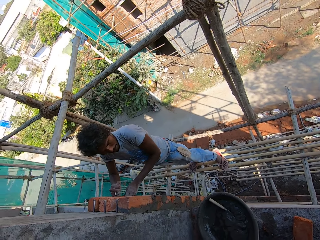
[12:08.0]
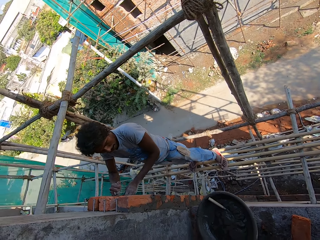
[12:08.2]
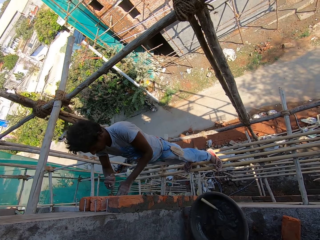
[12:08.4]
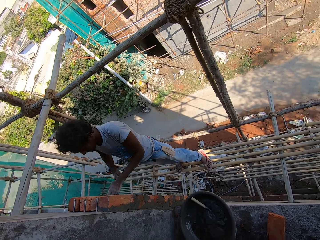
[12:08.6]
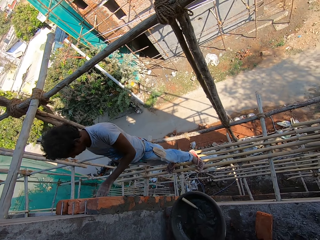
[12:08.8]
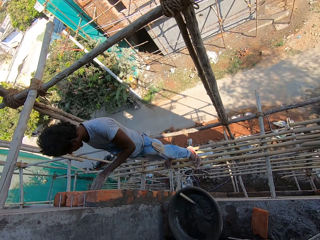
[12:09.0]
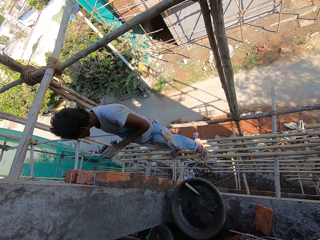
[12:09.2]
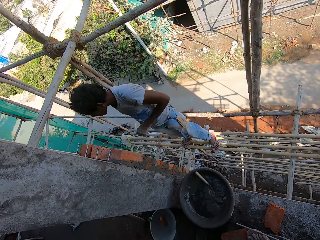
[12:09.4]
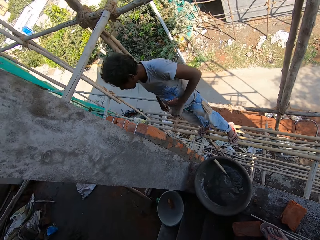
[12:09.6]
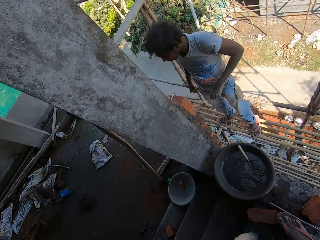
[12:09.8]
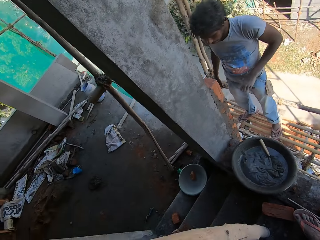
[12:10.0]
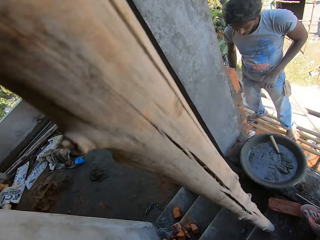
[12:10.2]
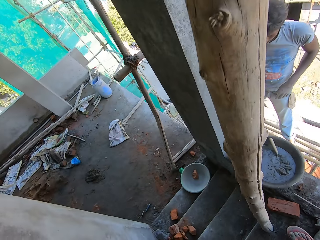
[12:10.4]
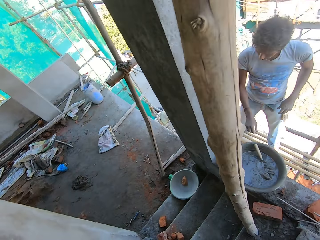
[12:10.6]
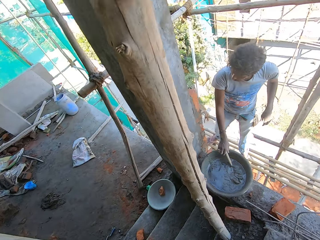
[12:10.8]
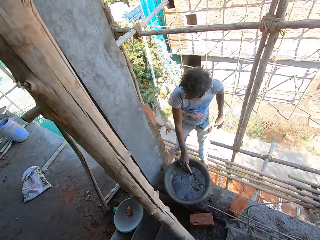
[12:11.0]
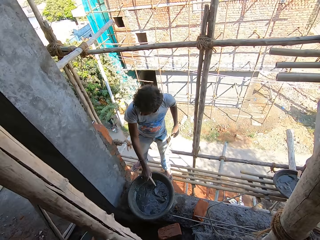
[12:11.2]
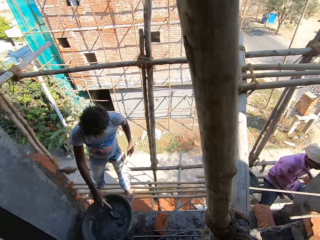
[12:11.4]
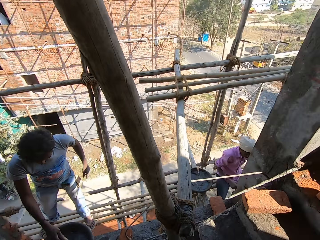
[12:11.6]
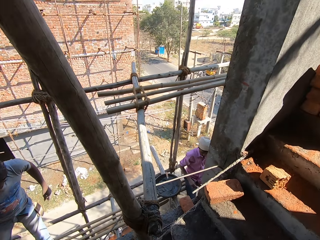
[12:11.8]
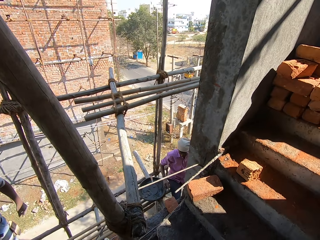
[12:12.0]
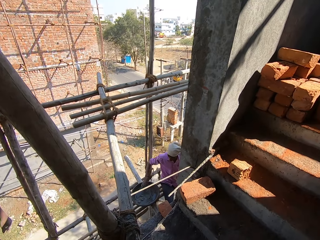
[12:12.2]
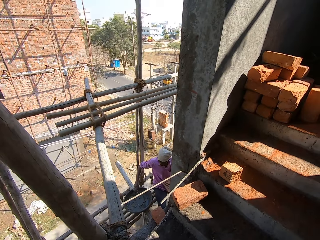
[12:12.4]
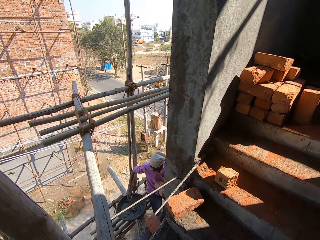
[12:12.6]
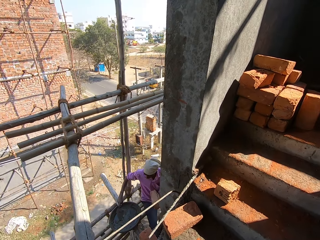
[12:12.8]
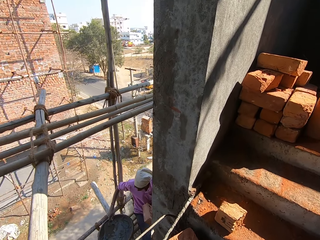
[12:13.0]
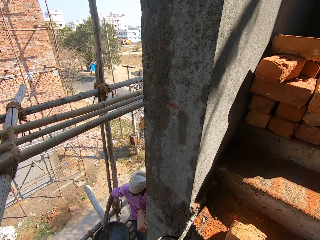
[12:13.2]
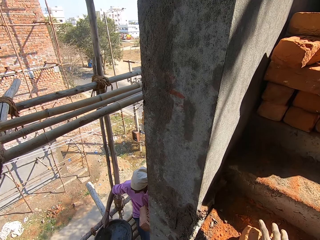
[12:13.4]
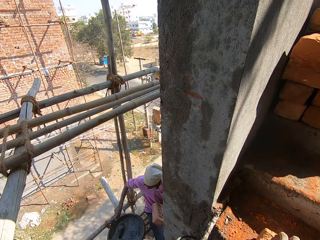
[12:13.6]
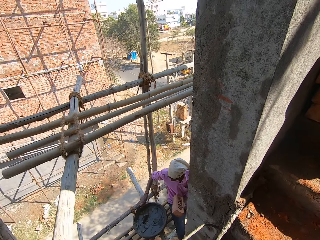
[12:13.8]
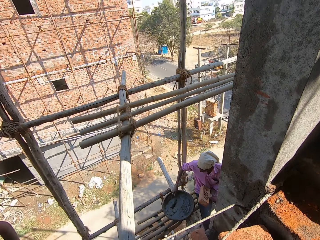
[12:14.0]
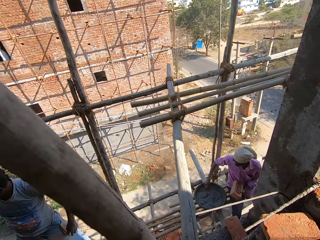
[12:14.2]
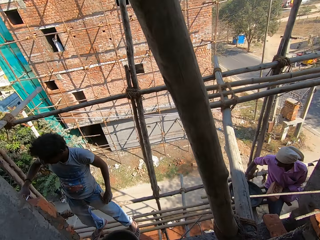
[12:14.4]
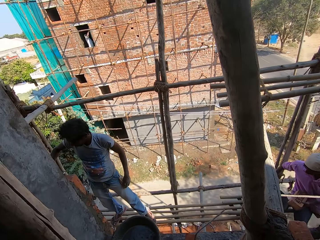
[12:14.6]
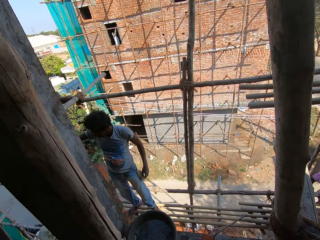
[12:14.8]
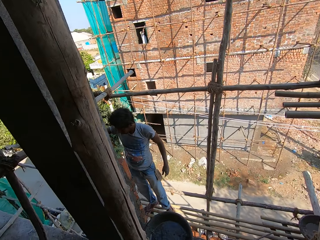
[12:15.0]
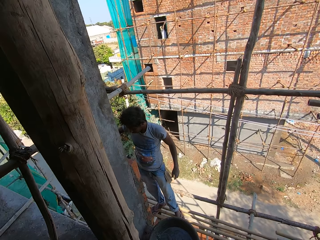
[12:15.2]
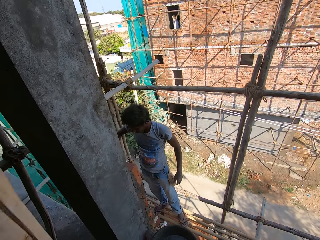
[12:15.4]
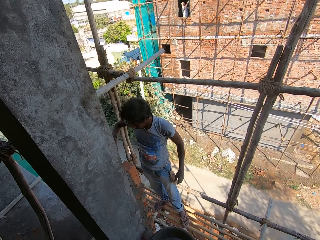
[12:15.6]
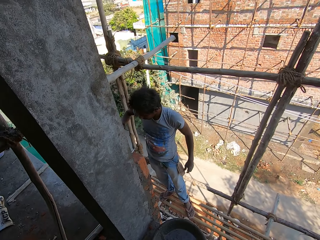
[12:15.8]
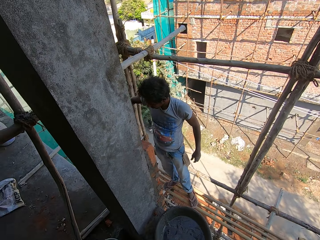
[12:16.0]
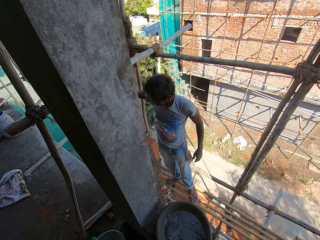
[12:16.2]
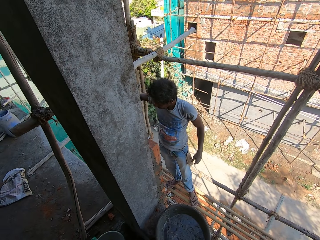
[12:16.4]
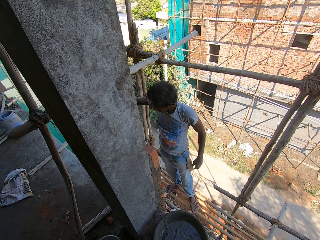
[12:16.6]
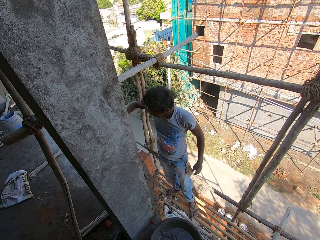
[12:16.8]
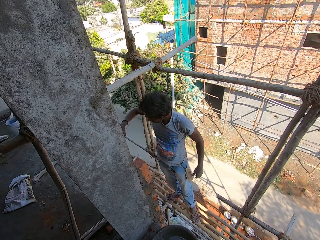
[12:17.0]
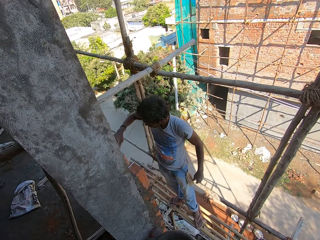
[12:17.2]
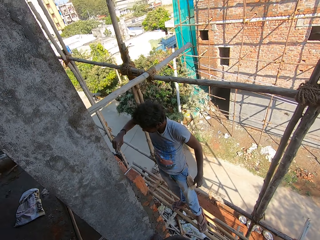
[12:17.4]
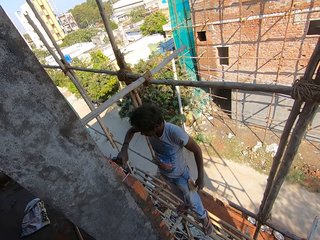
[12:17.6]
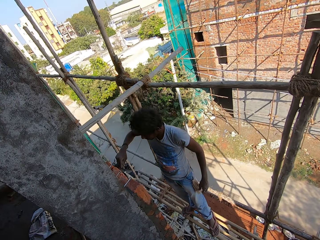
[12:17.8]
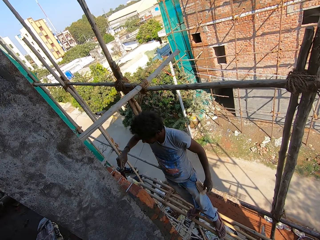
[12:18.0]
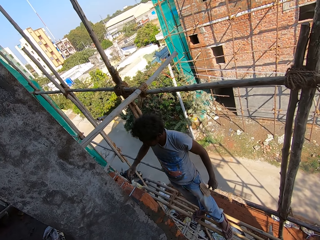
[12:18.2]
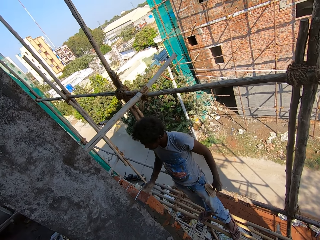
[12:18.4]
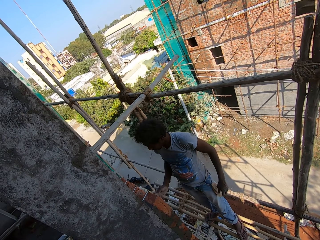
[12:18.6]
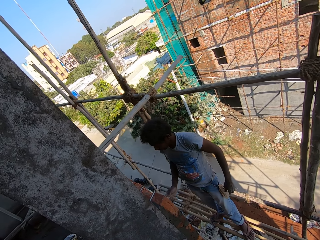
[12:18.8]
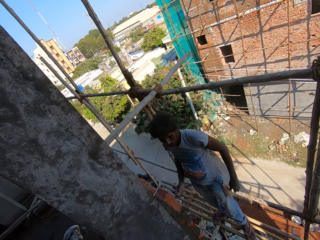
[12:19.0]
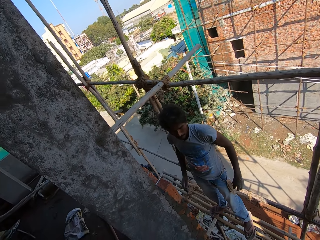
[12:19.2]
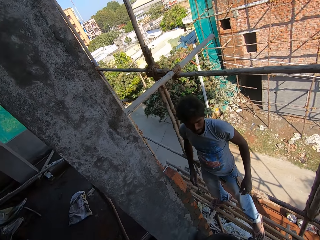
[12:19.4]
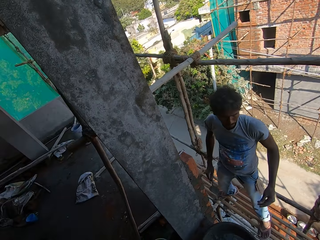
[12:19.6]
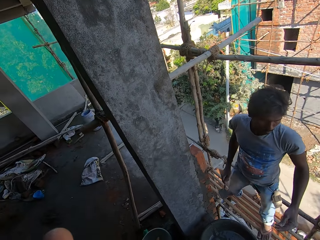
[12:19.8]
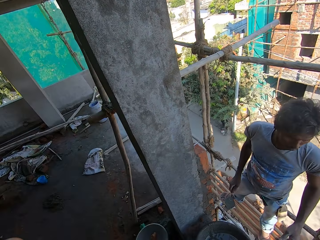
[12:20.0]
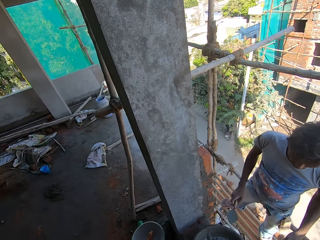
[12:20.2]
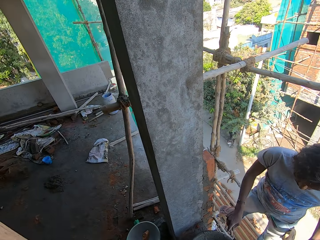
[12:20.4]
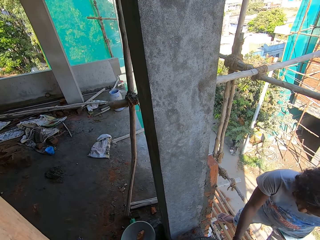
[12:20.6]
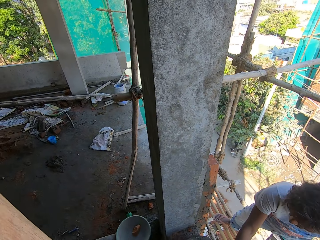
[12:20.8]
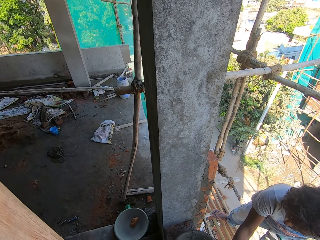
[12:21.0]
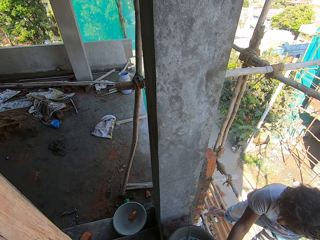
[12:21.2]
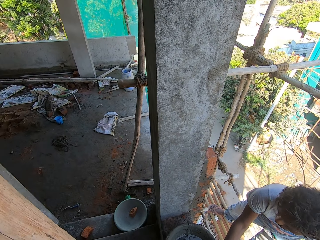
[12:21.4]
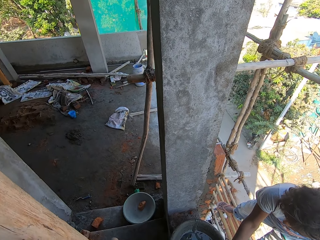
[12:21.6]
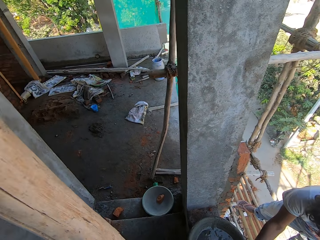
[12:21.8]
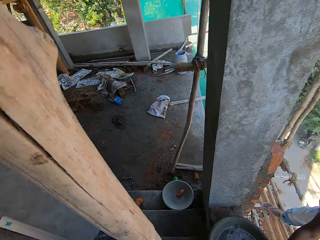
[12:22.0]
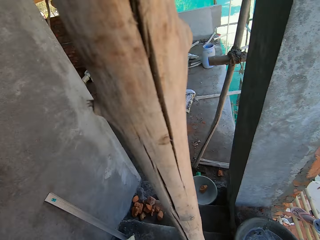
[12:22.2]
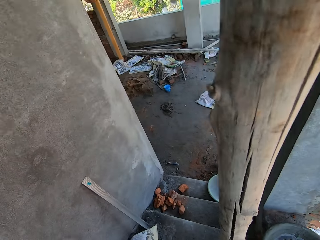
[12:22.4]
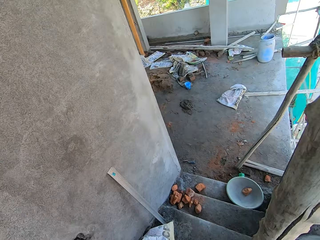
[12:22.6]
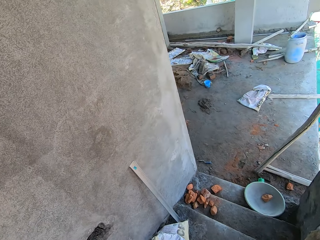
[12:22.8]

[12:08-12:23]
The camera wearer picks up a brick stone from the ground. A man spreads mortar on the brick. The camera wearer gives the man the brick stone.

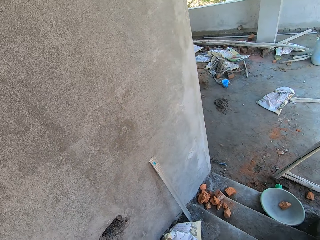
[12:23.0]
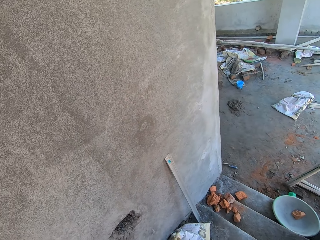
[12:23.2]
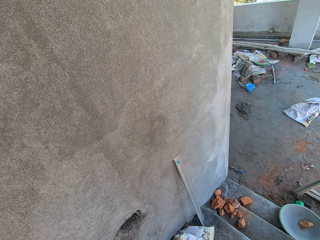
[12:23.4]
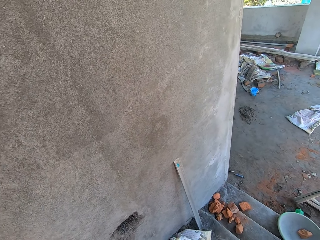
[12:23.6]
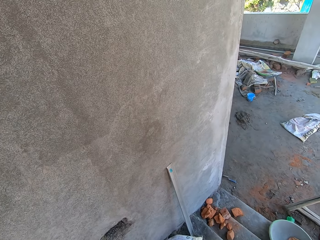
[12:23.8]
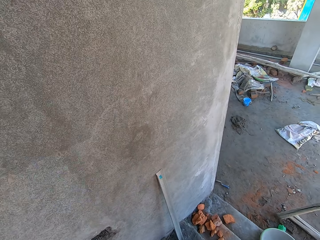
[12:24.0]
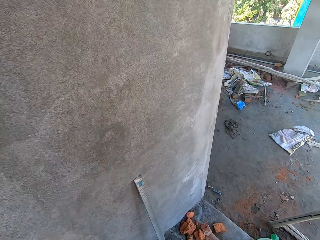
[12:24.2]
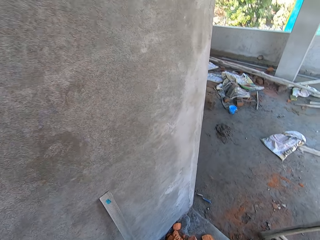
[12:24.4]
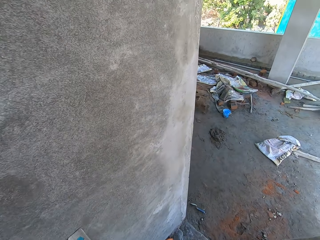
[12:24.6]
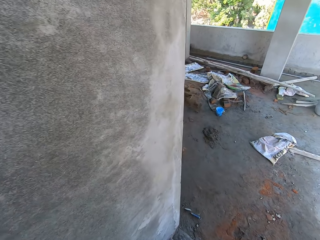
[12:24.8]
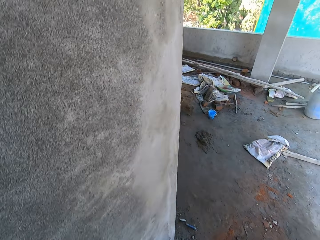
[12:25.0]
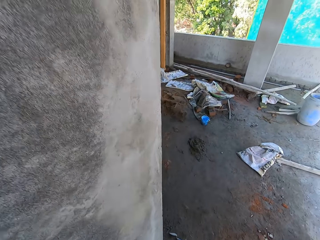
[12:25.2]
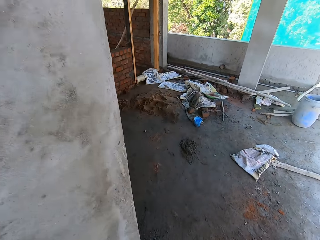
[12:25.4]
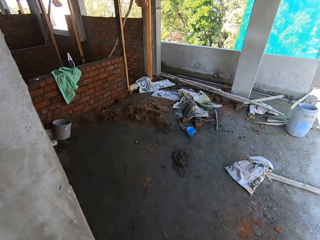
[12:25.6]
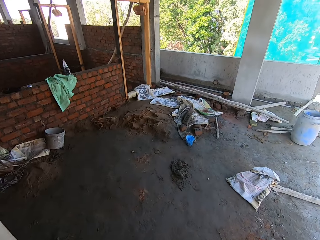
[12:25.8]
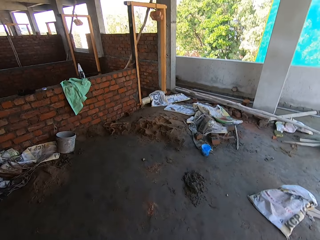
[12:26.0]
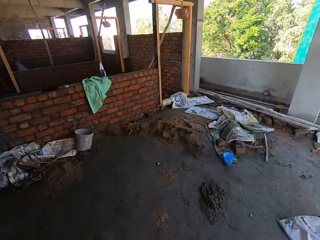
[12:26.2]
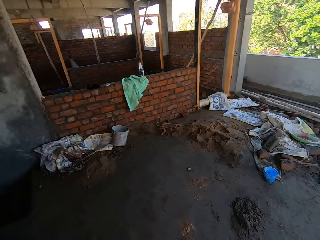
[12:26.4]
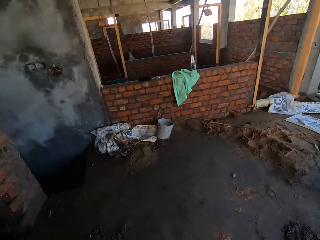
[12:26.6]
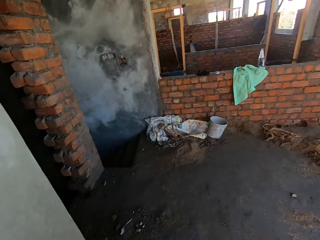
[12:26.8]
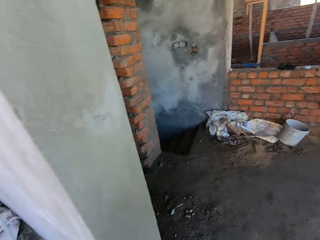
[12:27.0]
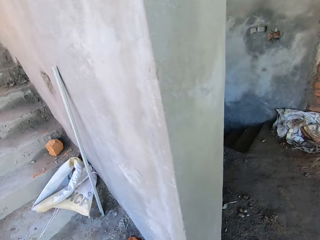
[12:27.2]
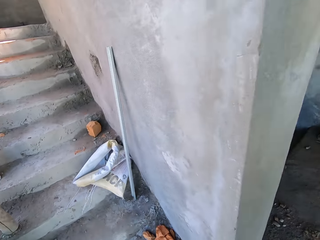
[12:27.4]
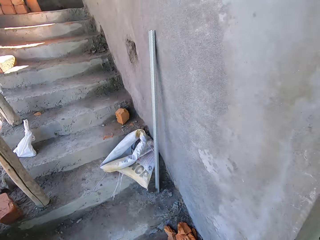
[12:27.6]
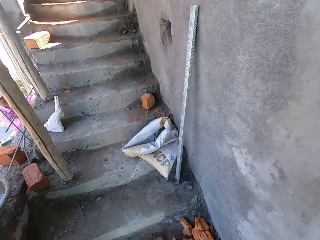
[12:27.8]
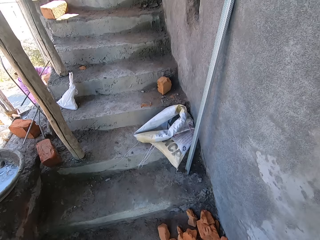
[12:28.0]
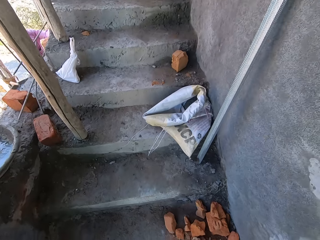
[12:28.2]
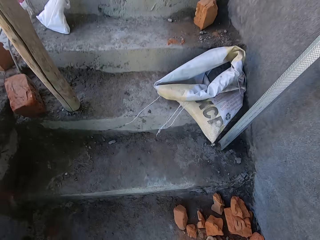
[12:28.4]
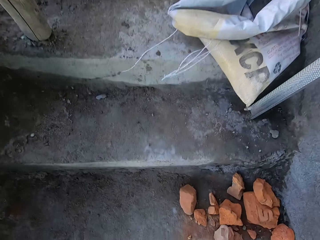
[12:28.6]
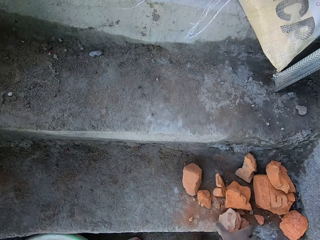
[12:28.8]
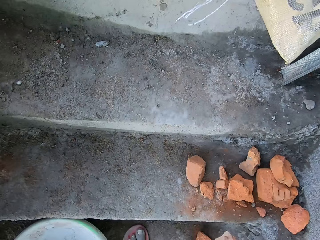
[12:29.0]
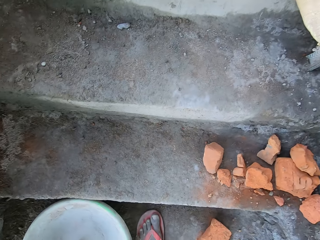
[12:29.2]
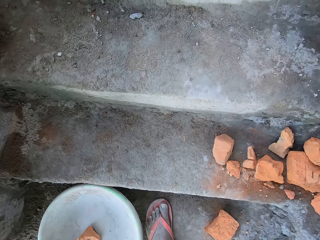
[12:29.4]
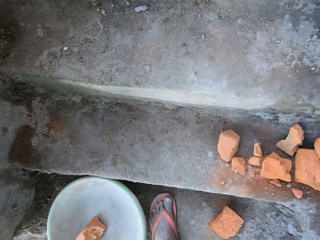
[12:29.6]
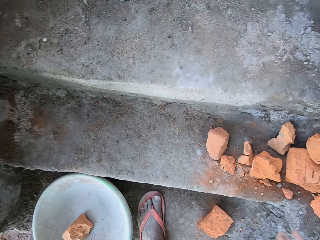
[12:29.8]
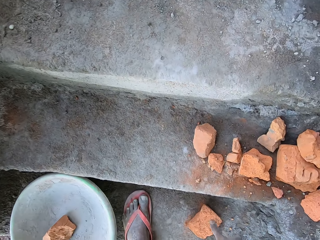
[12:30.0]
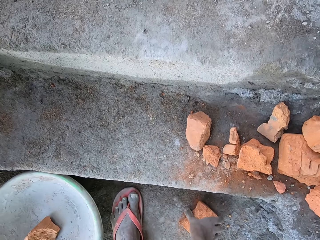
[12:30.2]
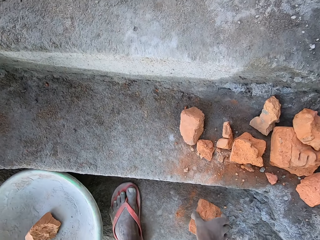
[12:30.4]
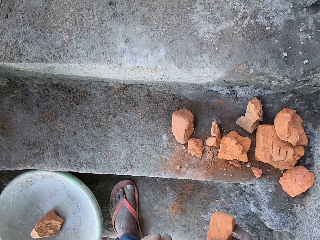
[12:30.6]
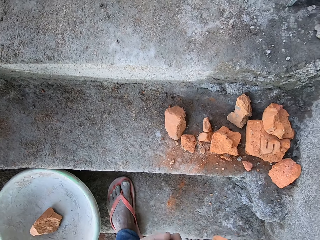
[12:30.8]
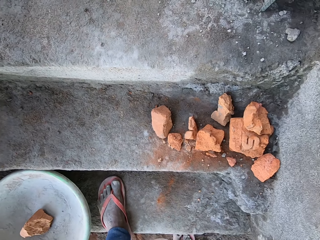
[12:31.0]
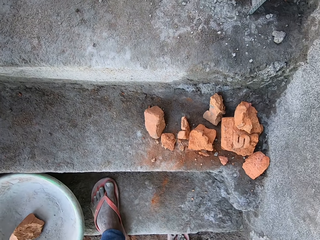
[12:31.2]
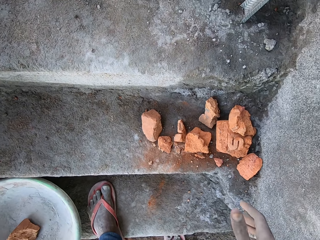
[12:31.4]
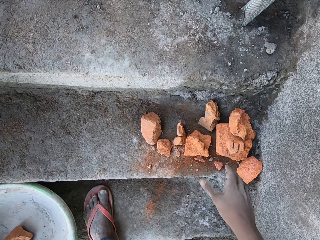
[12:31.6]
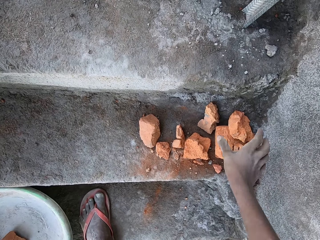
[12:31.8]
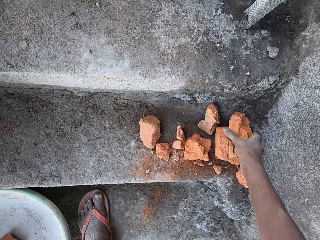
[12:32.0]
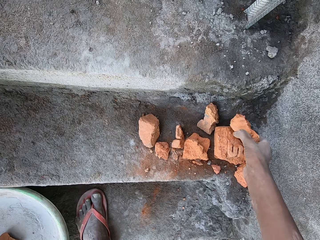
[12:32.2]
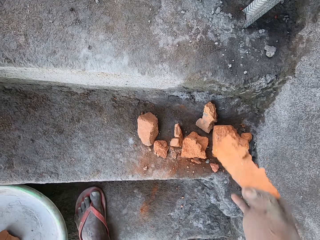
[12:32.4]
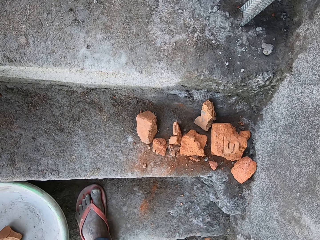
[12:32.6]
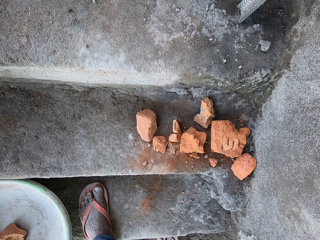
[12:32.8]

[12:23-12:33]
The camera wearer walks downstairs. They turn around. They pick up brick stones from the ground.
